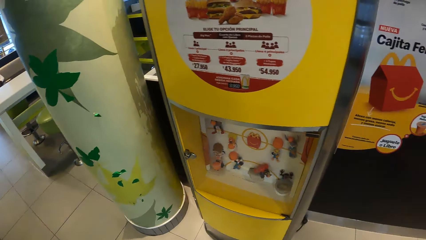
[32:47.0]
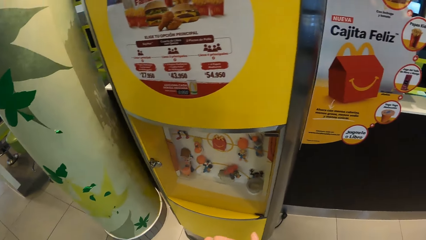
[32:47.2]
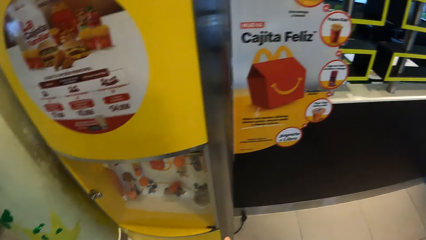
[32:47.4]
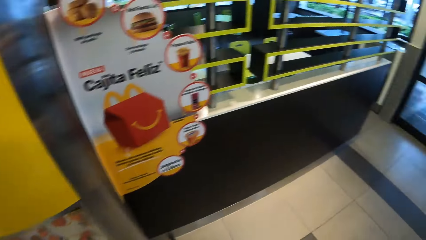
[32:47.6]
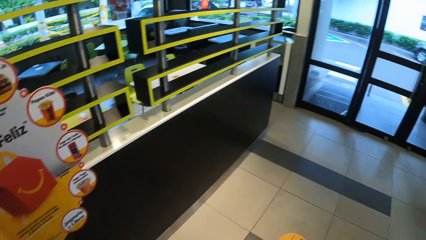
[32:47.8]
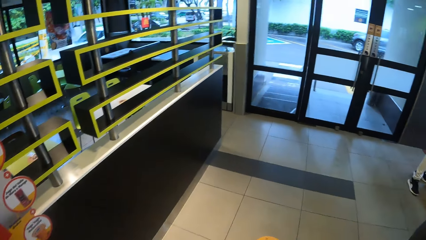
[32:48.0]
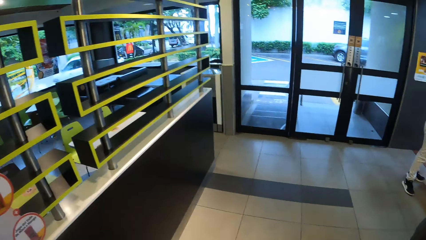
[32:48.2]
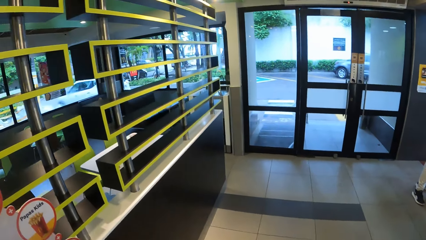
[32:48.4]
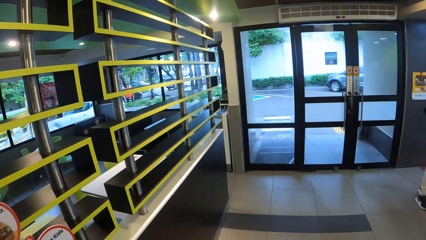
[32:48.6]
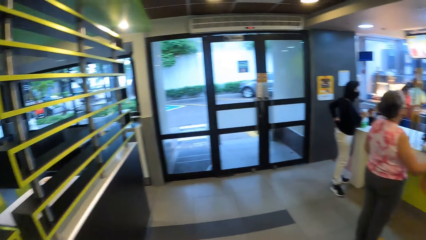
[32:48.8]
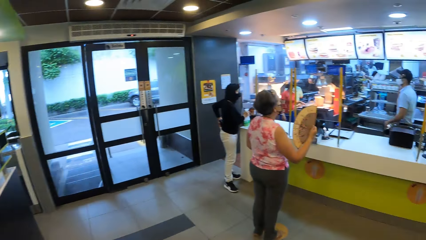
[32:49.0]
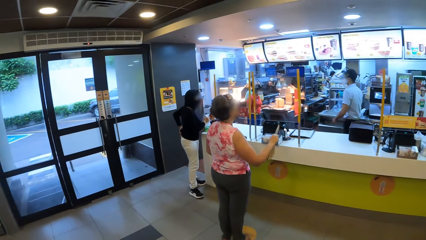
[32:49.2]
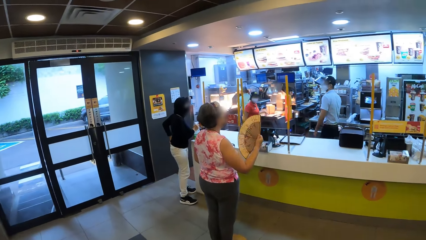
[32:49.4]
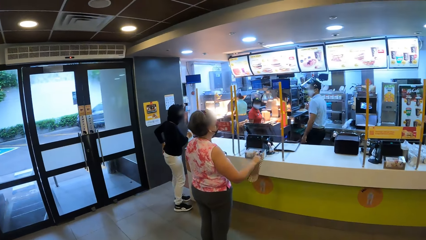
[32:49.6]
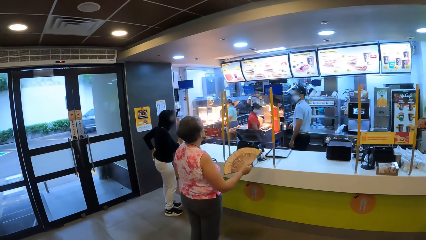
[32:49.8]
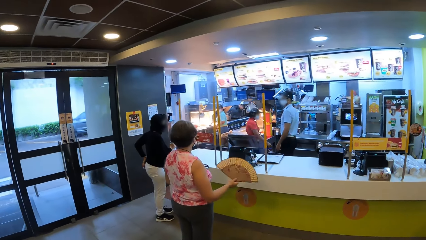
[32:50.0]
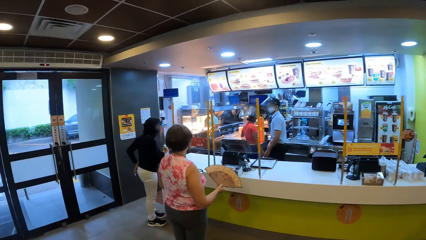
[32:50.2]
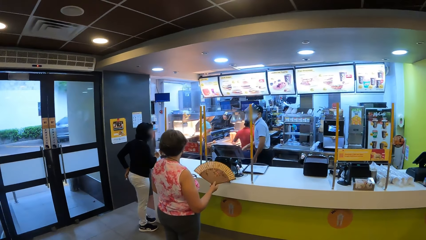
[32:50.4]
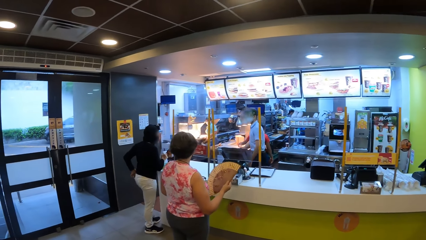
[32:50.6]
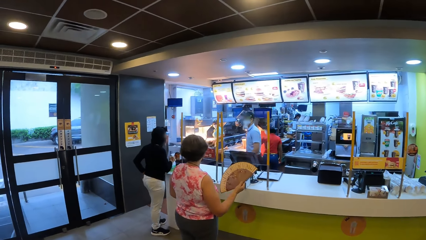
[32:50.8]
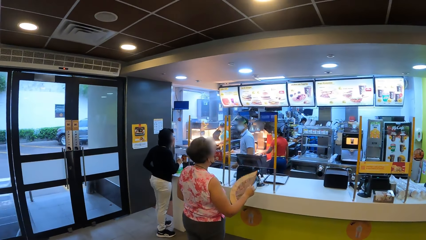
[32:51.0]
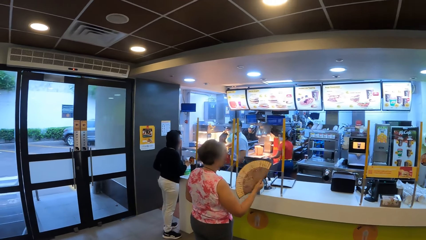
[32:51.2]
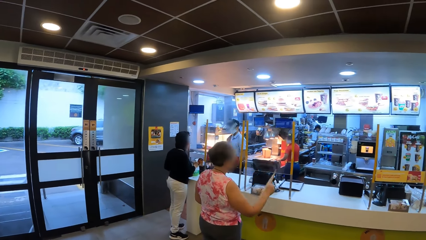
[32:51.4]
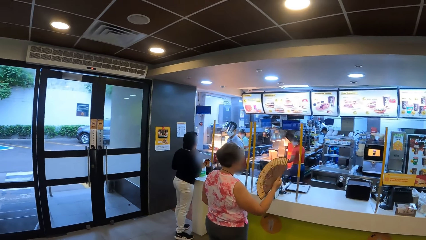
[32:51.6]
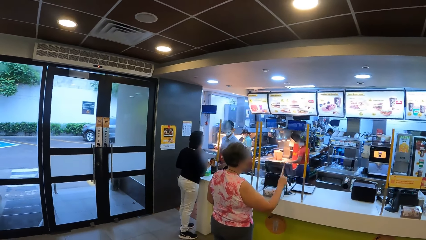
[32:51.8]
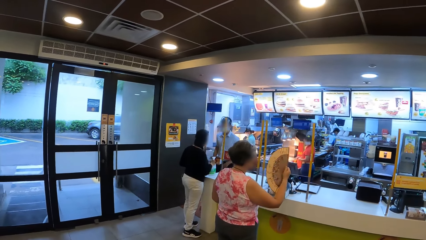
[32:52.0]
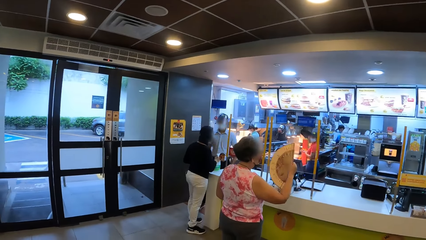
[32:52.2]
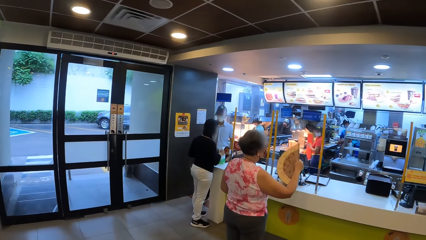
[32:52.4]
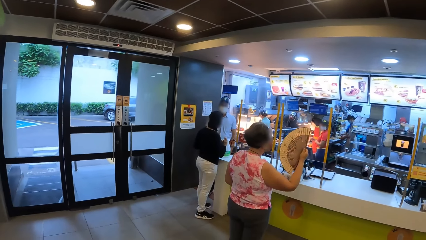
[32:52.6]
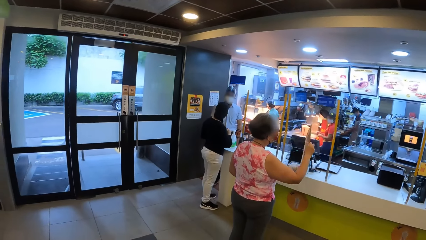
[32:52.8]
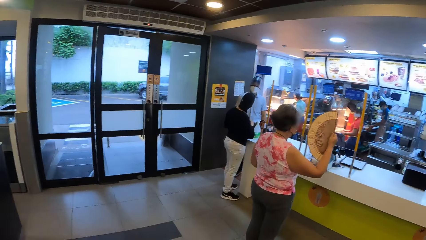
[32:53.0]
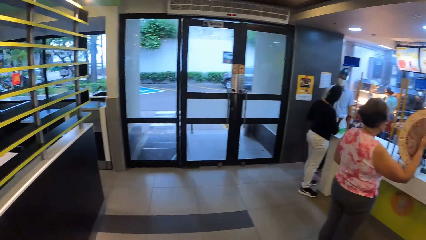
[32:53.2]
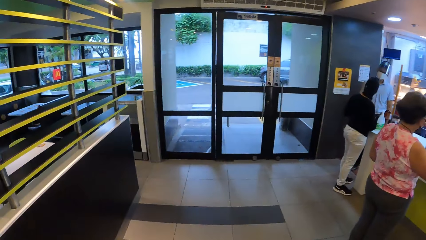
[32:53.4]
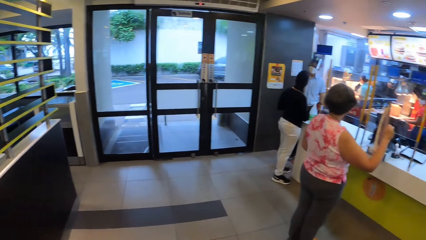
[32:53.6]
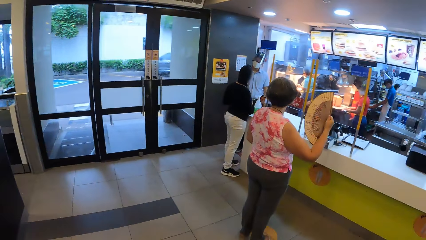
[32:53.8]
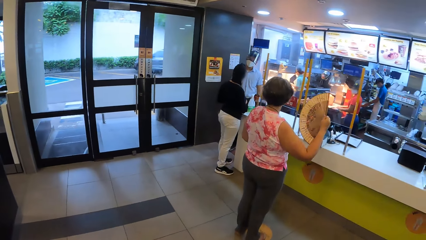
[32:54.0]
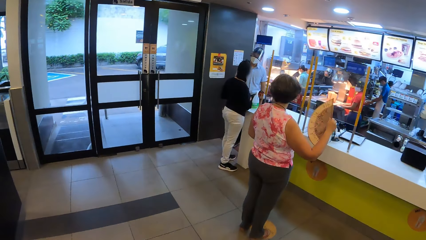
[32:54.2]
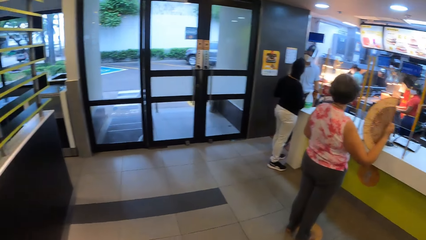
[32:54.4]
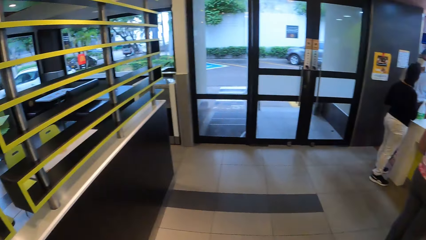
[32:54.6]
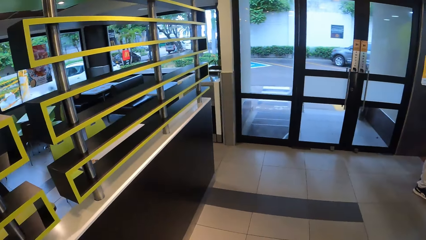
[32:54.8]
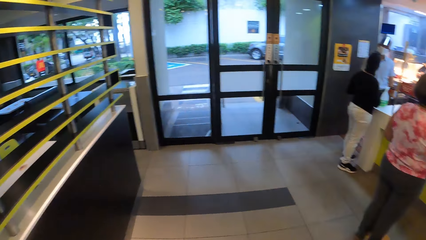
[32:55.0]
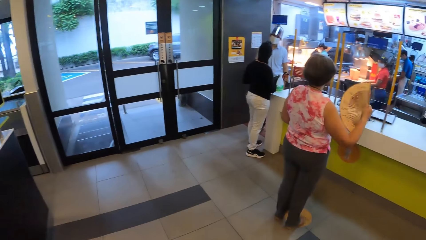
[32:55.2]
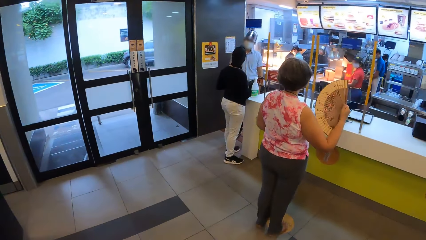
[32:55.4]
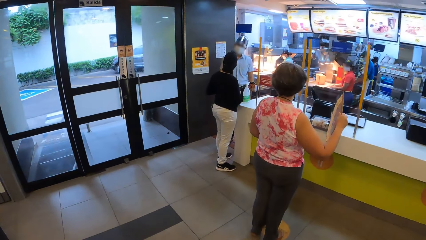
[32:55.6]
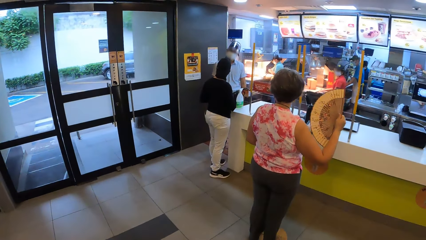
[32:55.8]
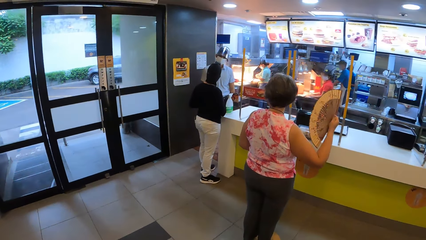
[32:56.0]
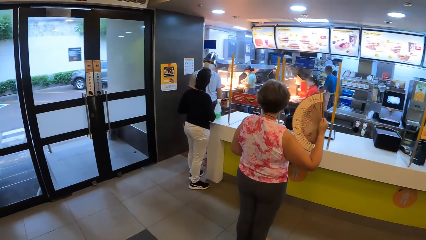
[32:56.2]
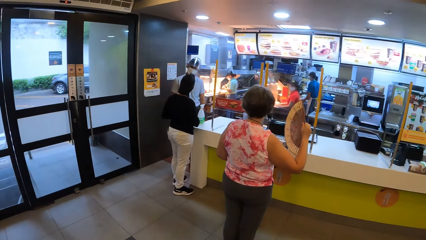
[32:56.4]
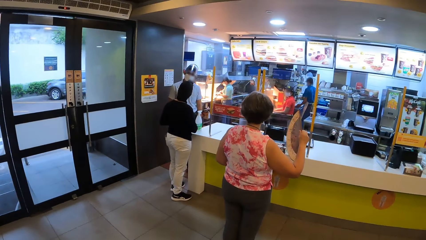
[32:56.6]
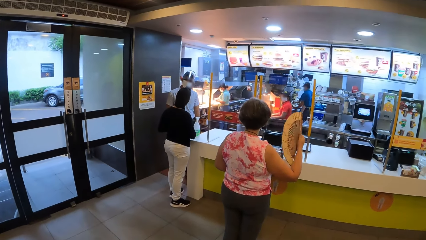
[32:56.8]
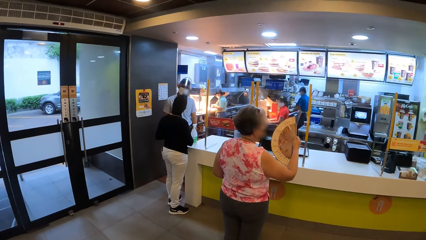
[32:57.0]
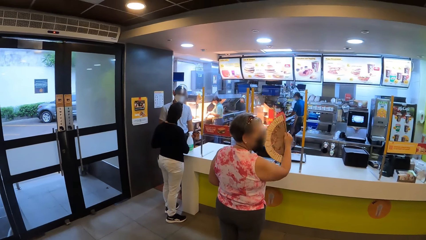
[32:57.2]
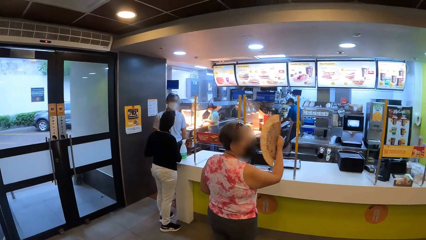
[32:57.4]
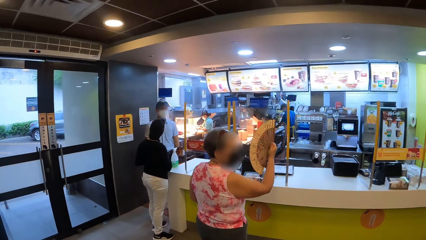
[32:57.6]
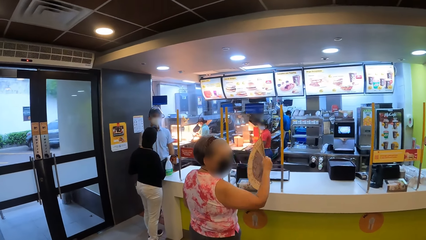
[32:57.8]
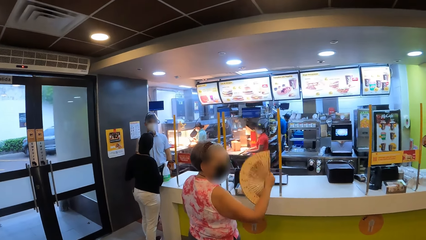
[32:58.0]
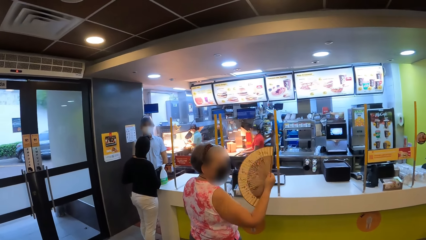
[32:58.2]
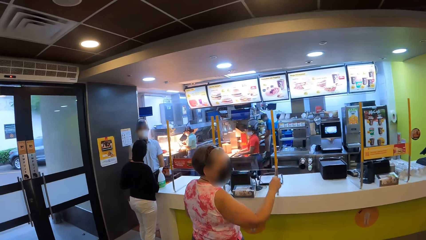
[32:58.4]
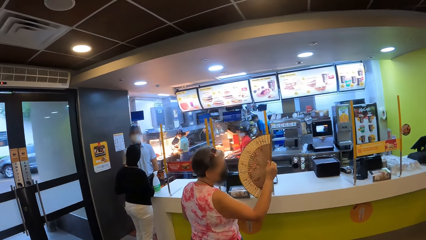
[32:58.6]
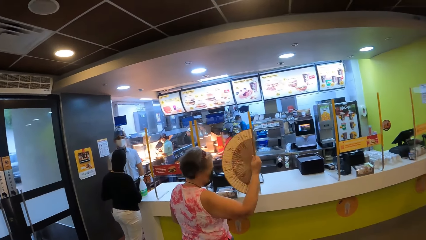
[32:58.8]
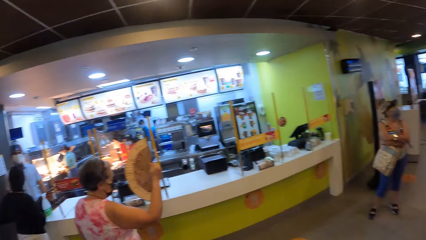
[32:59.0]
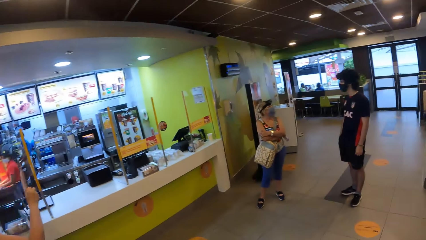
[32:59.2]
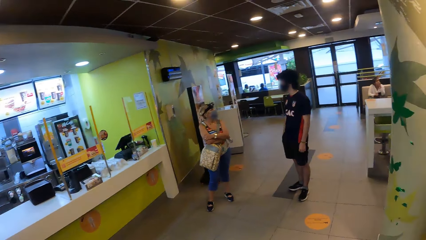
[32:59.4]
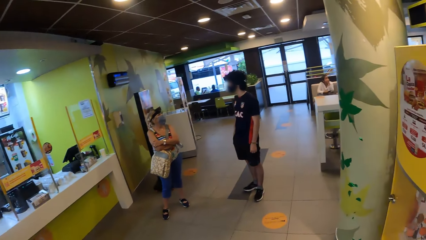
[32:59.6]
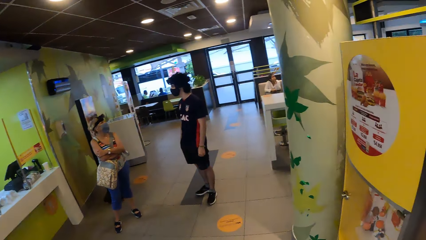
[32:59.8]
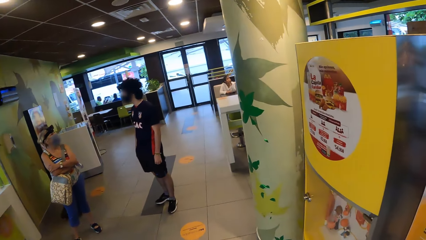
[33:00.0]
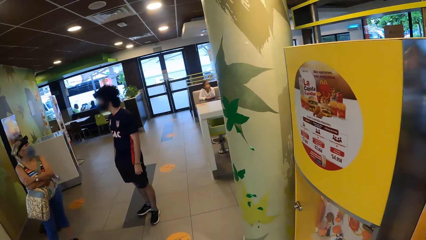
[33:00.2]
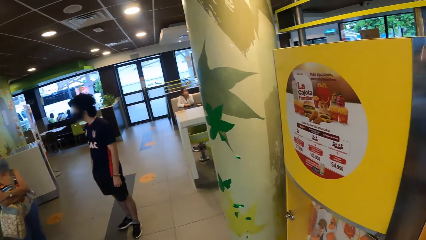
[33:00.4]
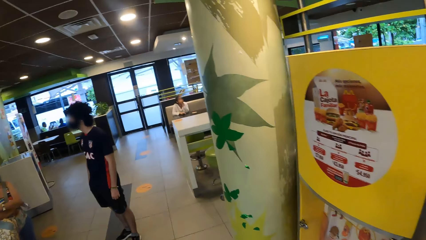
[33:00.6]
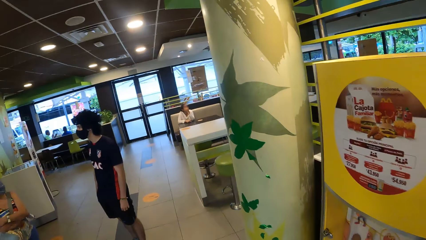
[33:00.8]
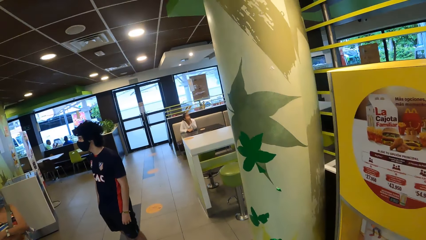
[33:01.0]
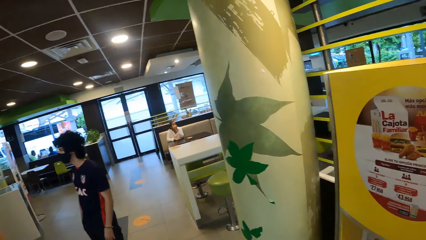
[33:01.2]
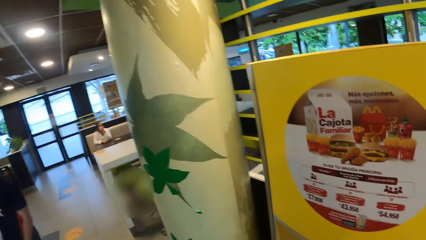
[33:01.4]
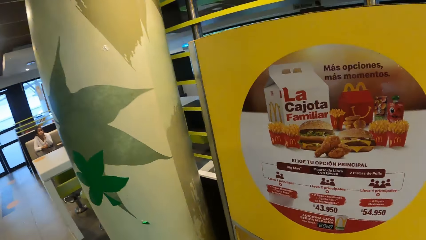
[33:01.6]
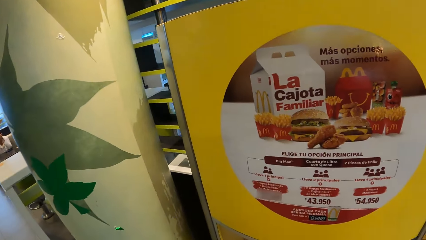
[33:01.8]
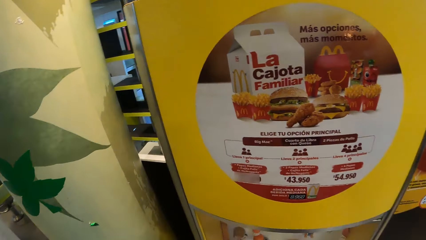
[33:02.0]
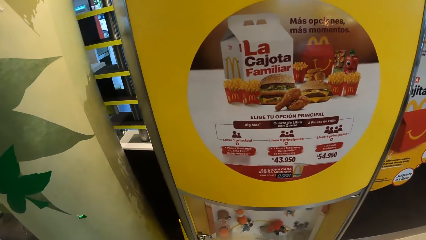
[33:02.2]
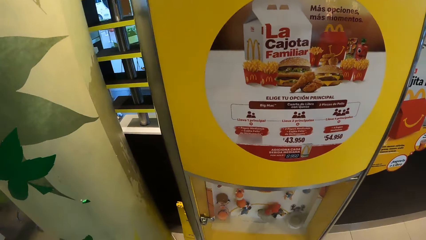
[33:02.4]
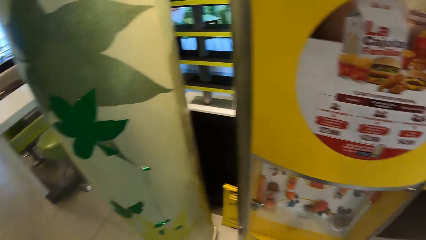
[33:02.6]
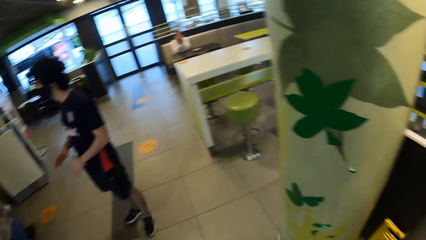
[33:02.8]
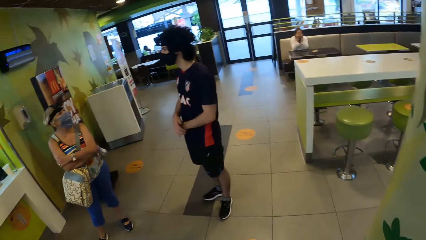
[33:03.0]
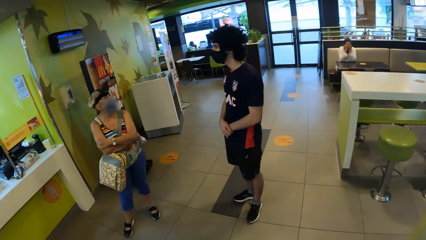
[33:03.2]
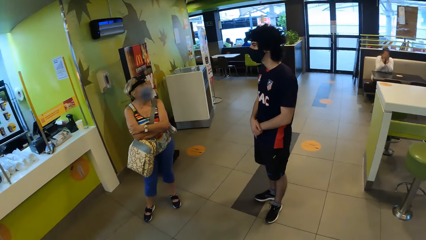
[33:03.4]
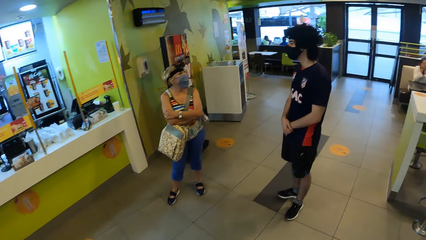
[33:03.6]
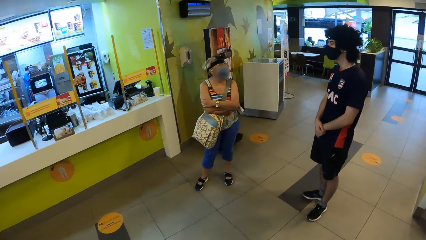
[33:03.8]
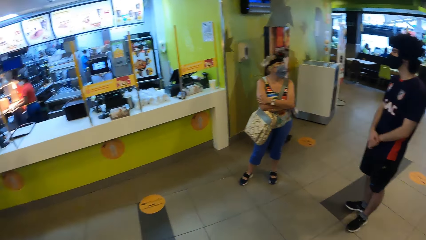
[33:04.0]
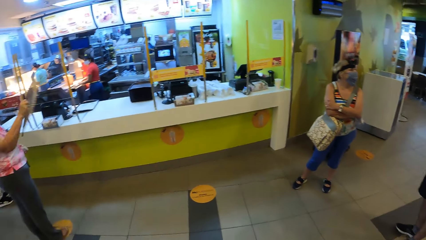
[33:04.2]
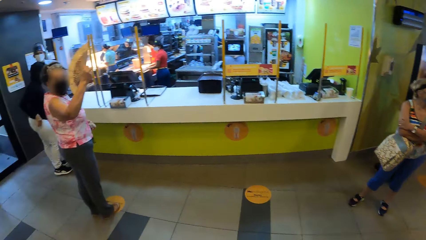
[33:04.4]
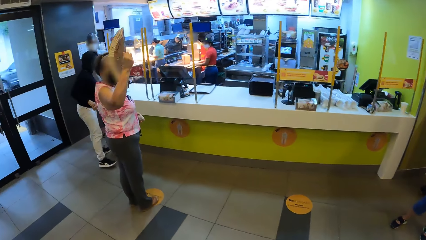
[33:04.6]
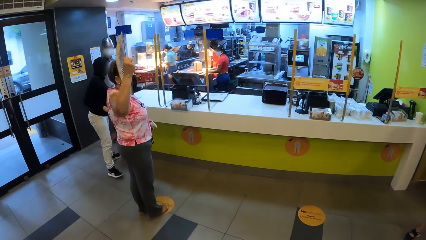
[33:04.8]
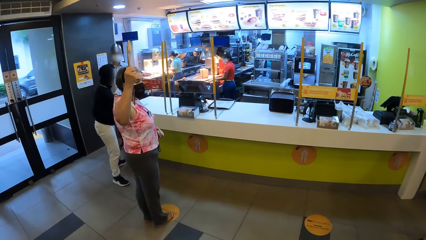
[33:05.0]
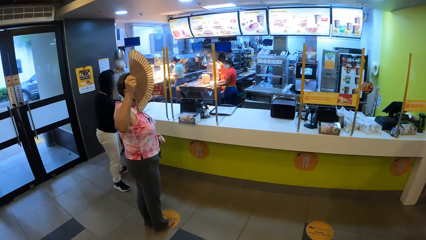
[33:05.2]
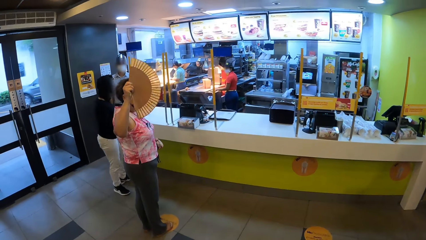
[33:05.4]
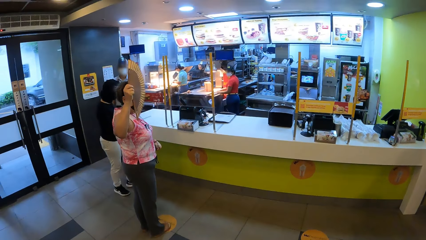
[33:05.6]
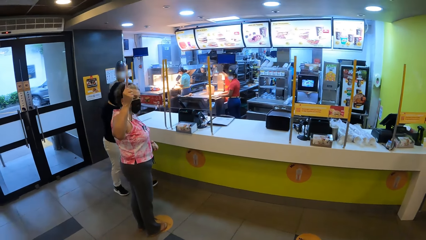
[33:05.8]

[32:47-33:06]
The lady interacts with a man. The camera wearer looks around. They look at the food banner. They look around.
